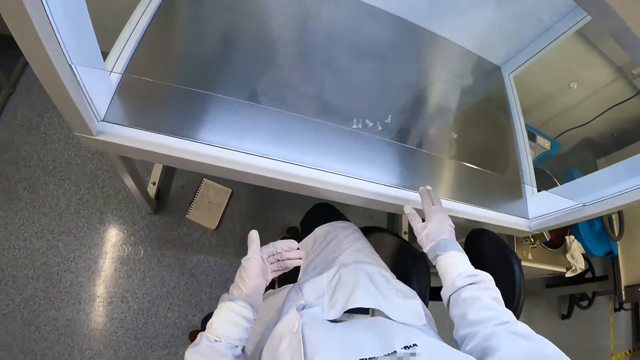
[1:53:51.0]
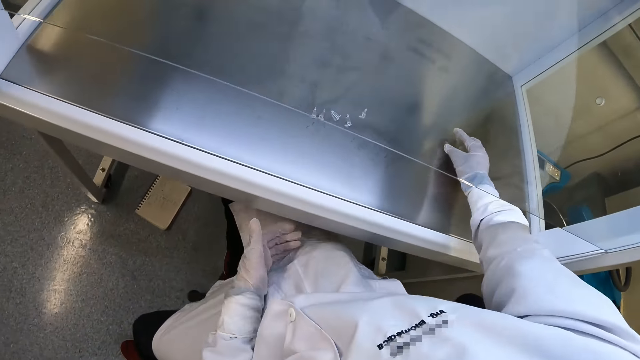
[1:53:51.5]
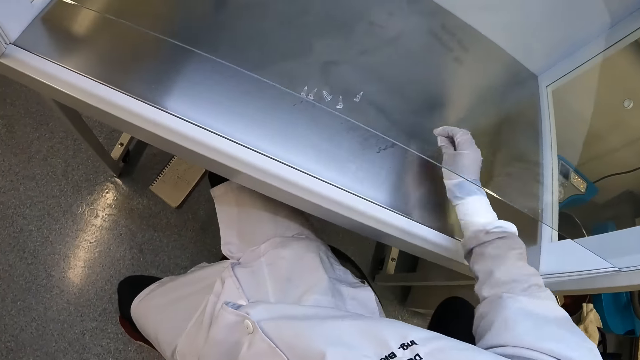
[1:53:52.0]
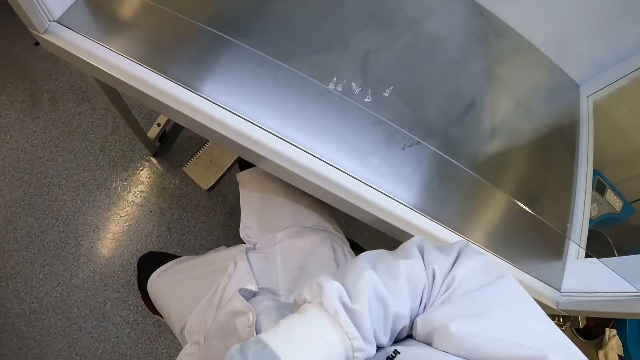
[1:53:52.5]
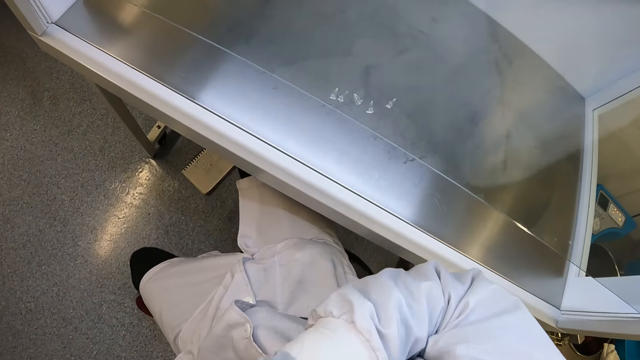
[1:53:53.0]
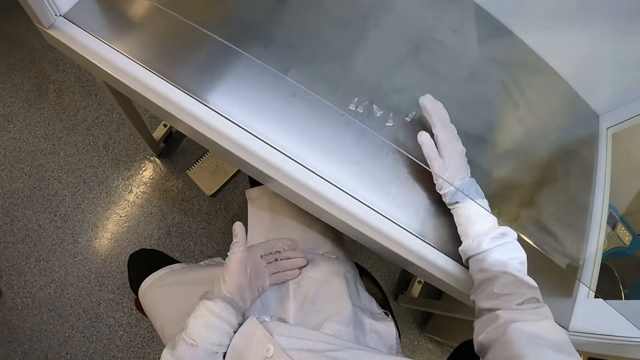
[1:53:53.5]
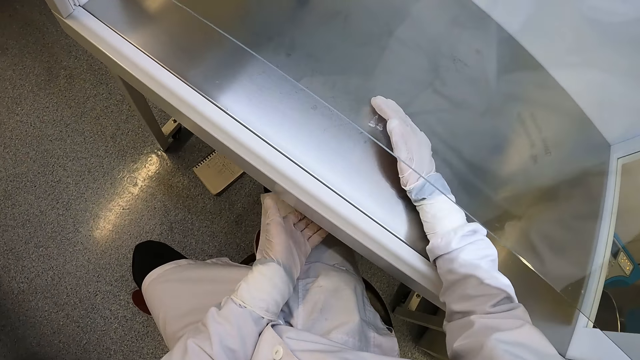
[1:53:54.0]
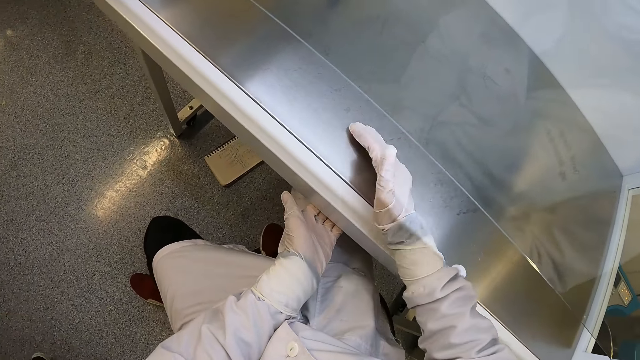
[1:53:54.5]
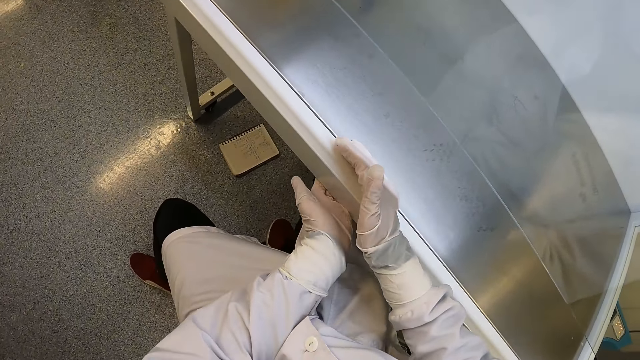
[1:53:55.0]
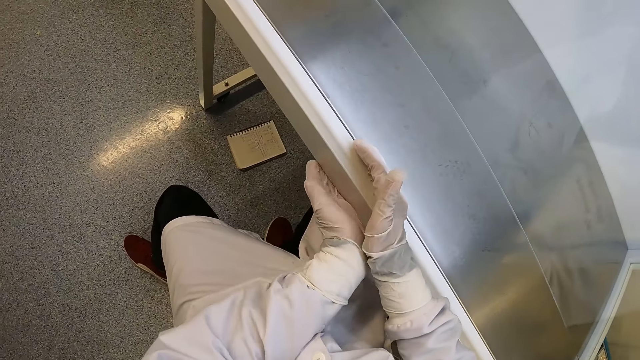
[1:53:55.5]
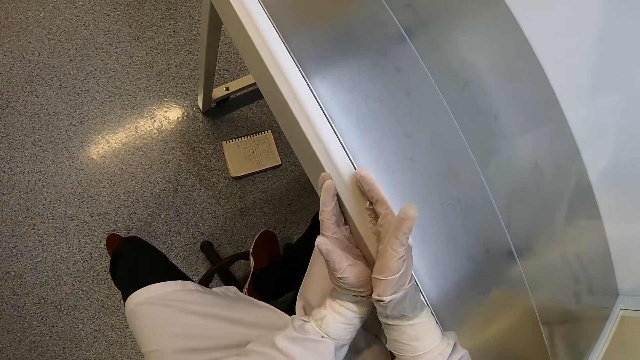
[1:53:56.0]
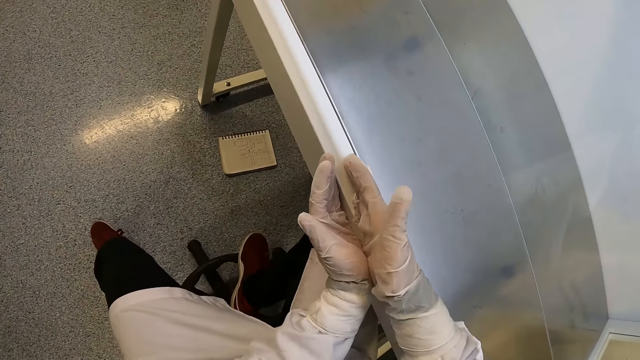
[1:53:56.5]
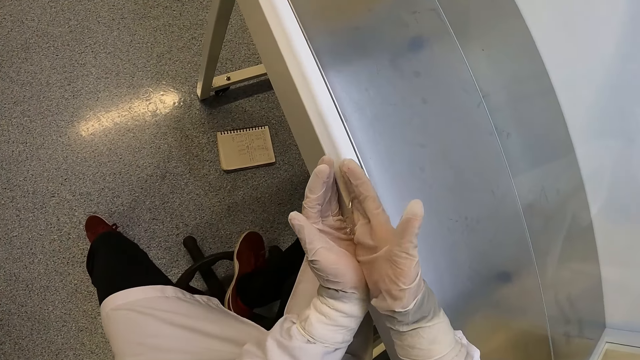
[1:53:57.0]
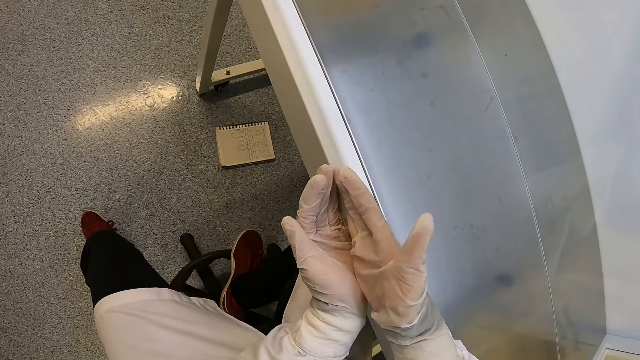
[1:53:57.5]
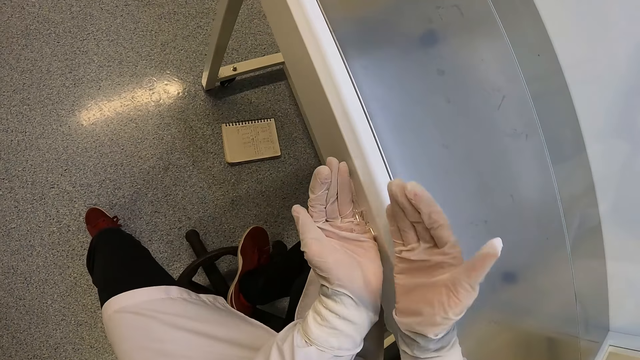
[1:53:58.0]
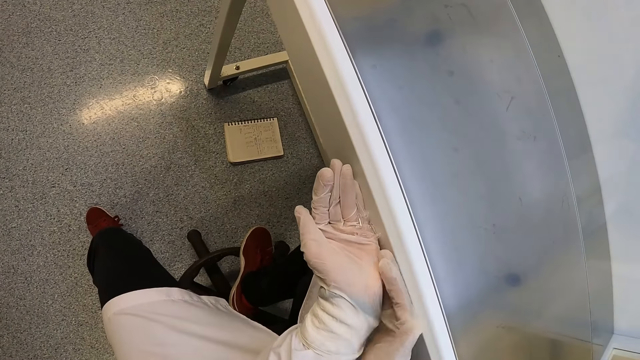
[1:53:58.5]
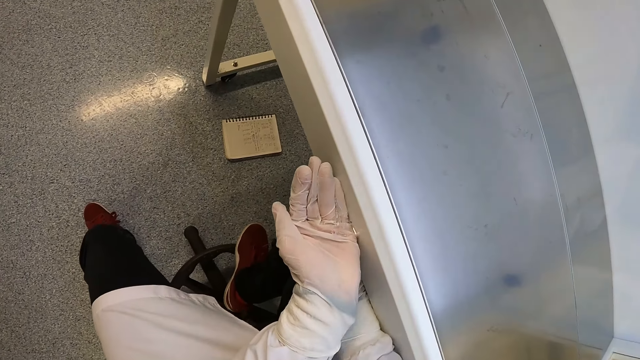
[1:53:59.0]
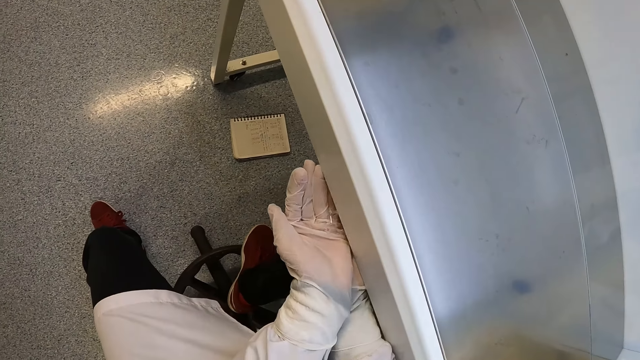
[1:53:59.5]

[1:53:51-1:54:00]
The camera wearer sits on a stool. She picks a centrifuge tube from a lab fridge into her breast pocket. She picks a stone from the table with her right hand. She collects the centrifuge tube in the lab fridge using hands. She sweeps tube covers from the table with her right hand to her left hand.

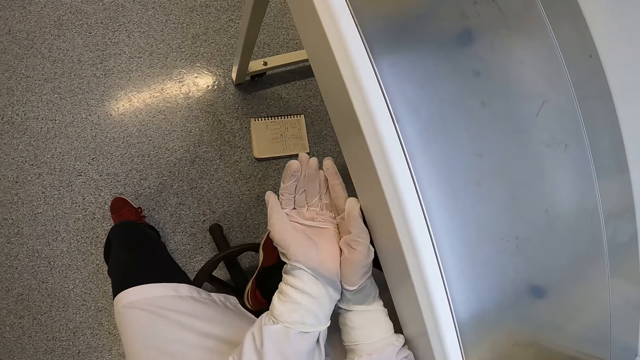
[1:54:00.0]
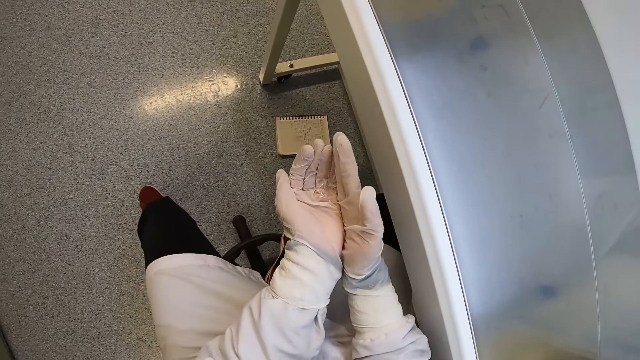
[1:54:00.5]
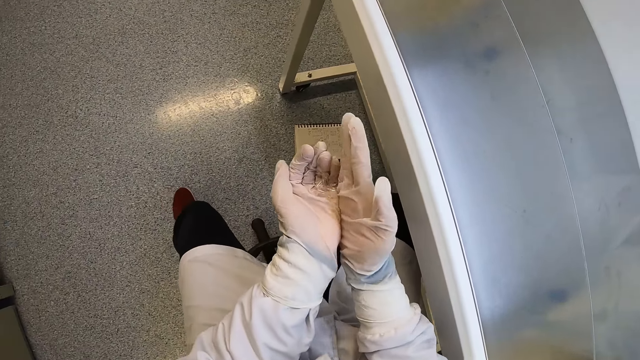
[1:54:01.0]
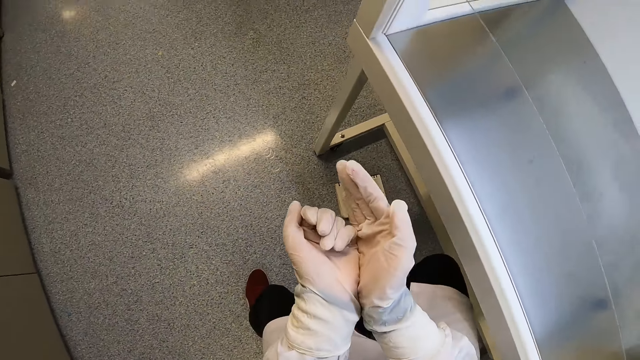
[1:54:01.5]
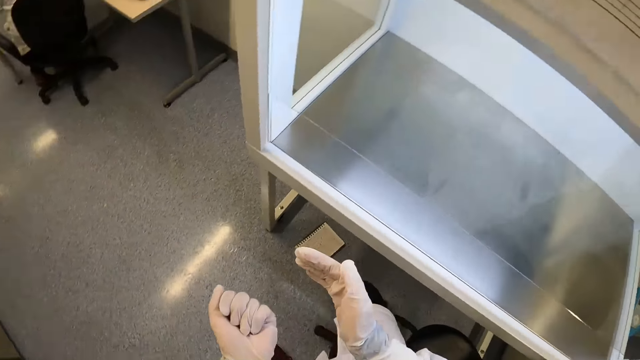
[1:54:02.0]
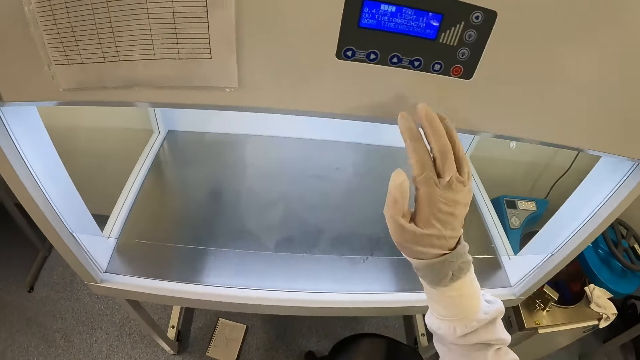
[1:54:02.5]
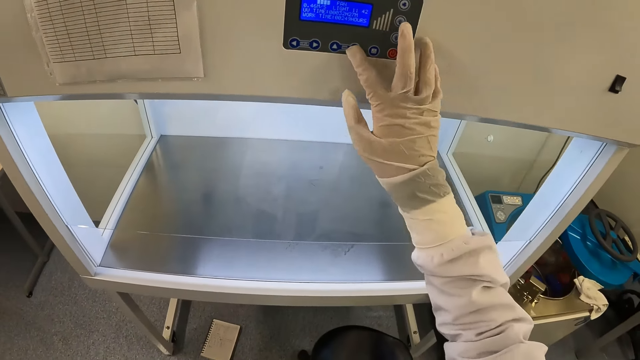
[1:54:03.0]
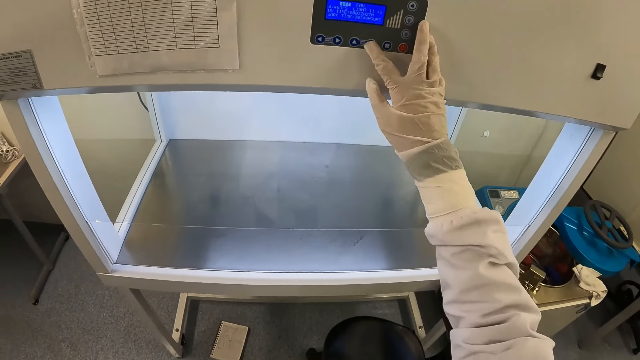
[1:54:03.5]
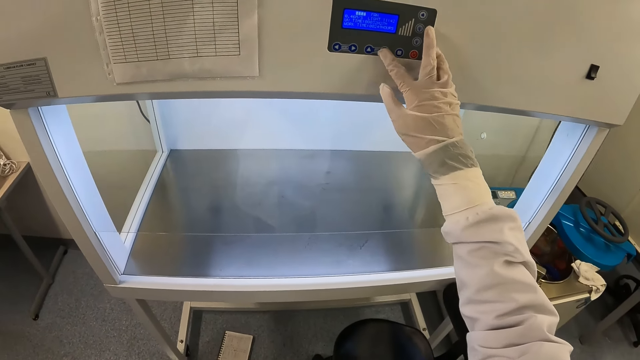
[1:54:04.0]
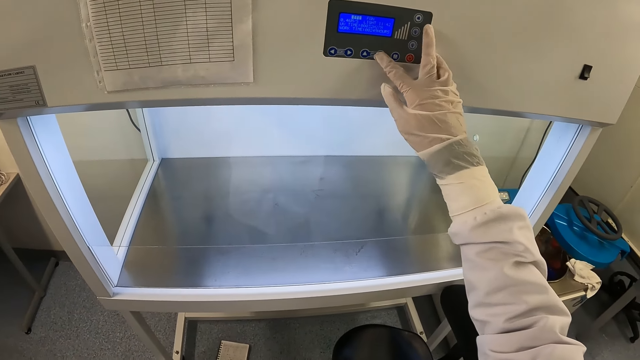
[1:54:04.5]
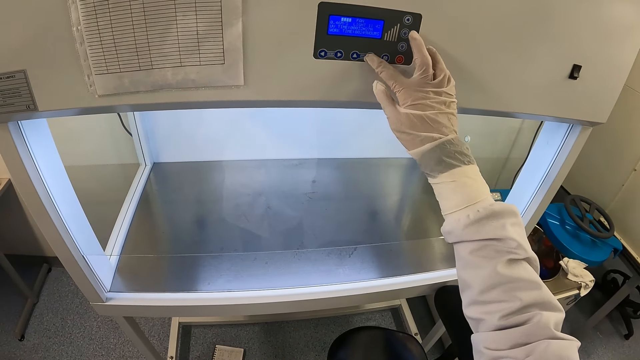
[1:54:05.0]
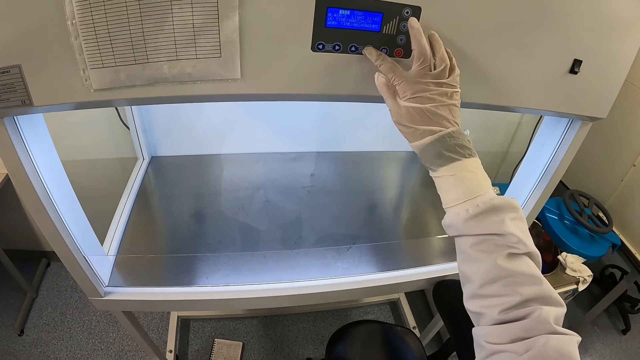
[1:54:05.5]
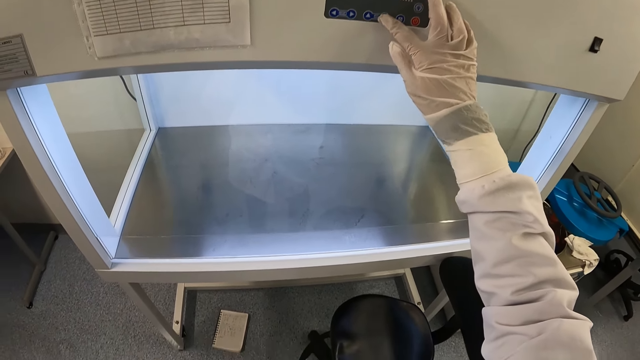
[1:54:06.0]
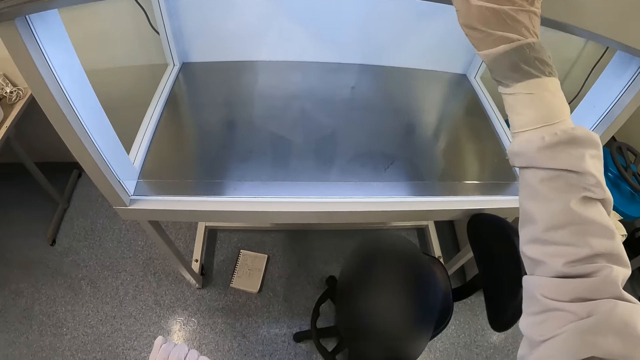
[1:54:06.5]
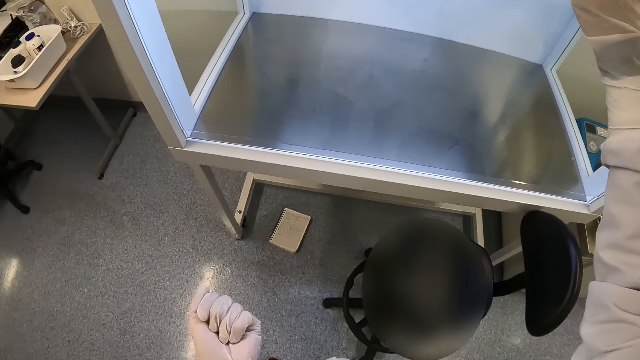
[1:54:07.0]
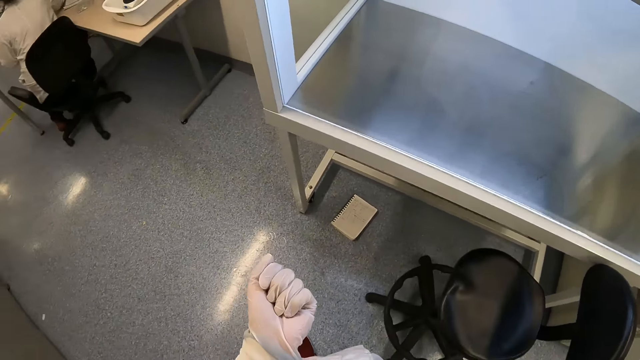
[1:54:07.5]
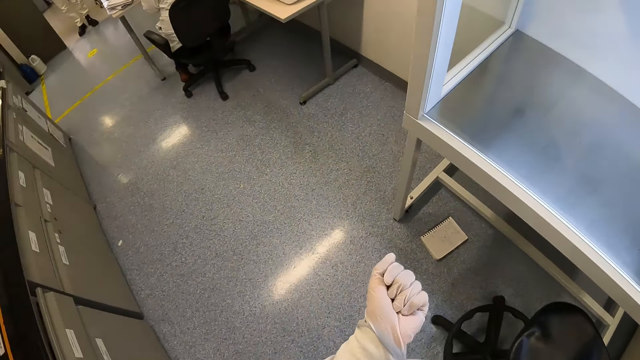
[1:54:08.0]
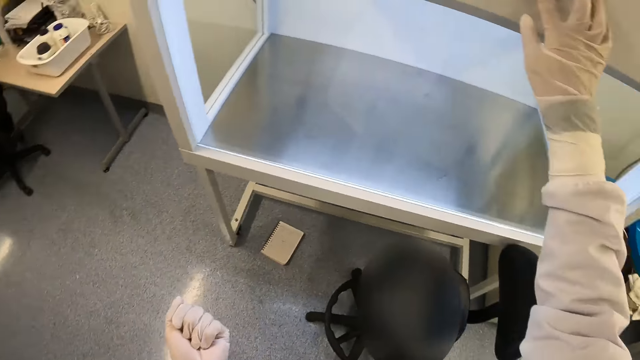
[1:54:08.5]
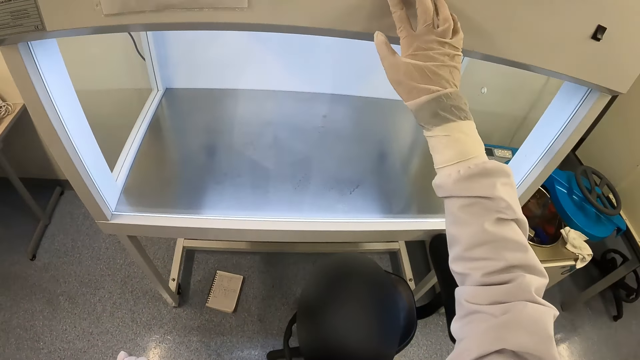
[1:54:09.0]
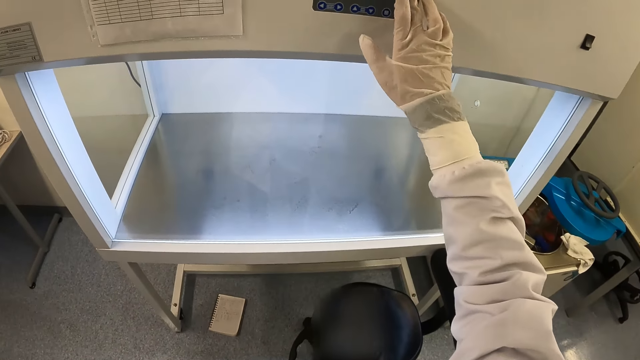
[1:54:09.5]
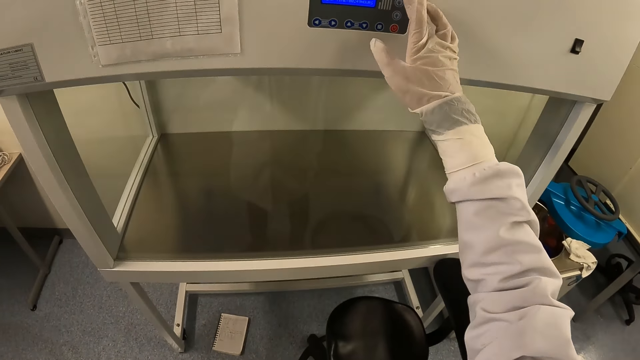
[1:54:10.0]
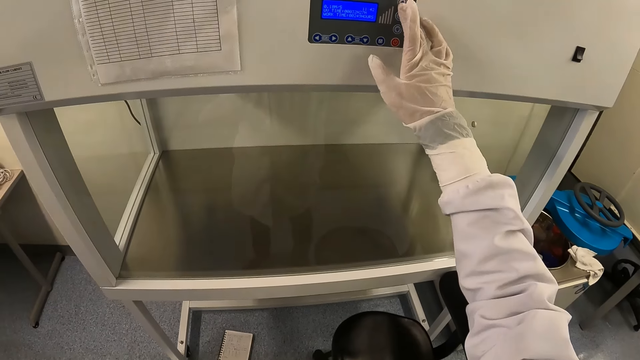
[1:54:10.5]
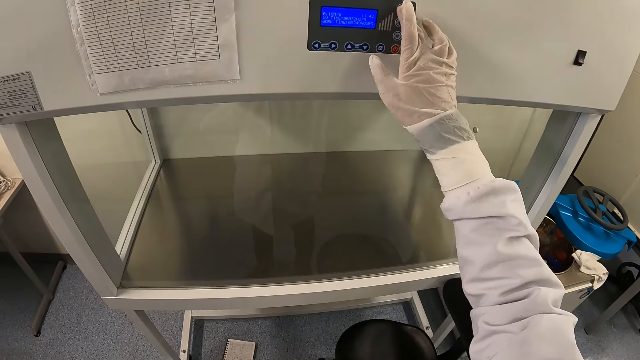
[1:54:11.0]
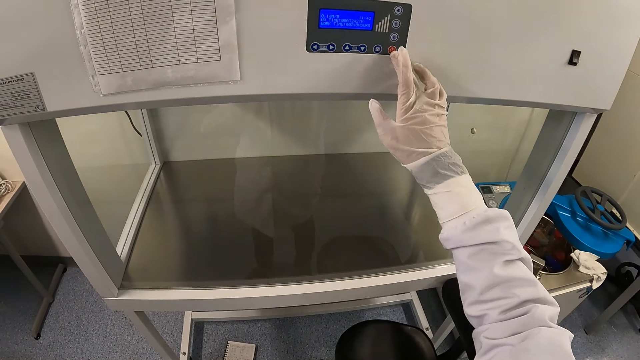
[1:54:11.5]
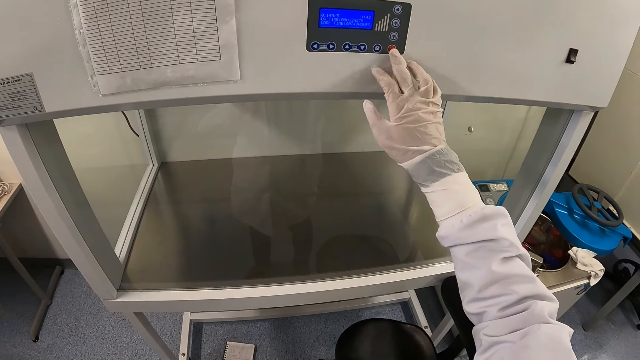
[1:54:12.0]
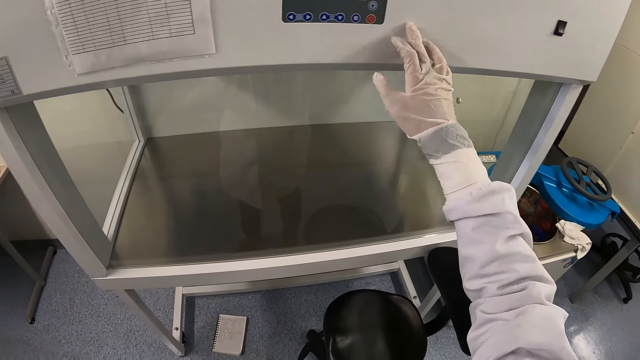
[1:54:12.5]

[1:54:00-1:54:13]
The camera wearer presses buttons on a lab fridge or table.
